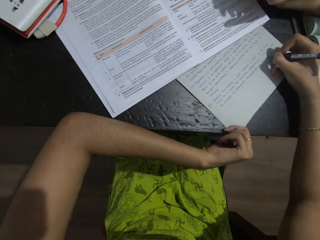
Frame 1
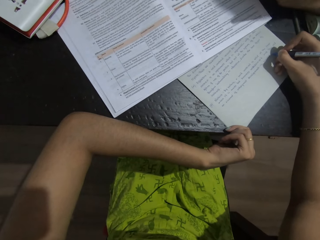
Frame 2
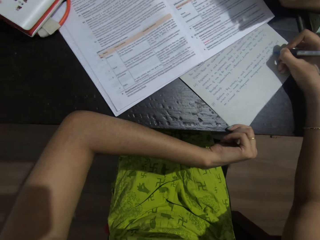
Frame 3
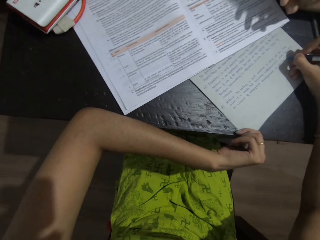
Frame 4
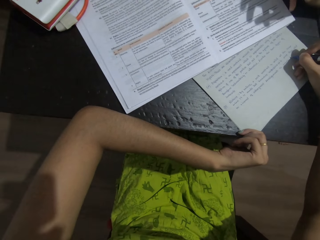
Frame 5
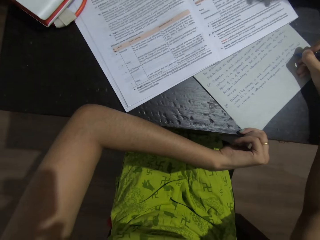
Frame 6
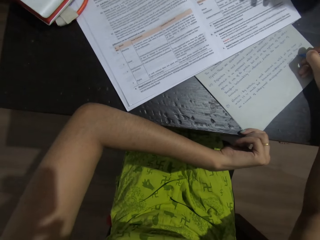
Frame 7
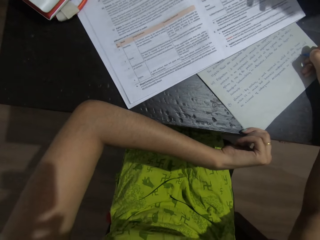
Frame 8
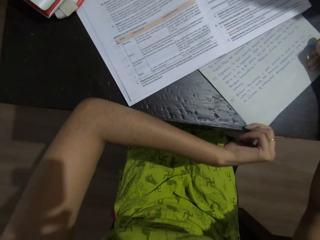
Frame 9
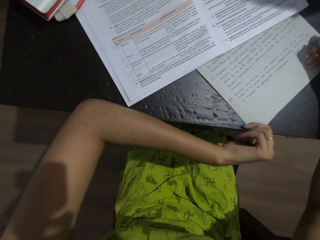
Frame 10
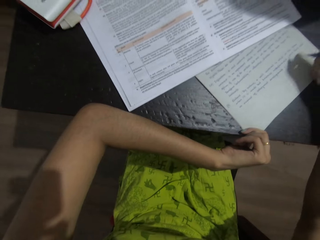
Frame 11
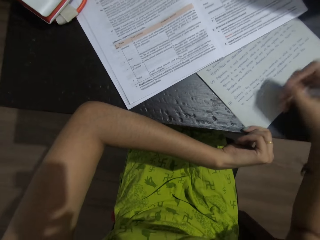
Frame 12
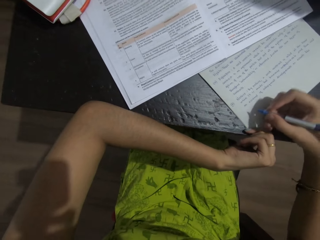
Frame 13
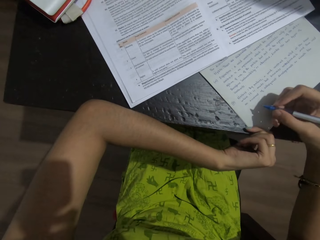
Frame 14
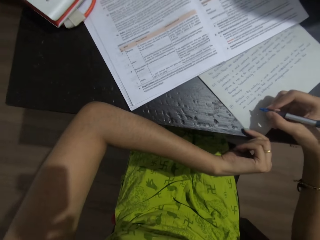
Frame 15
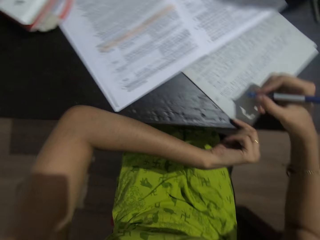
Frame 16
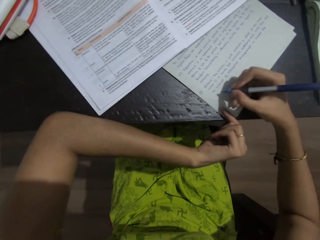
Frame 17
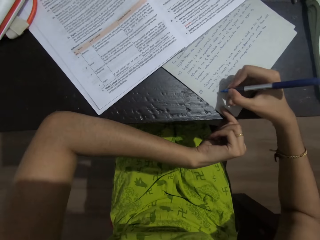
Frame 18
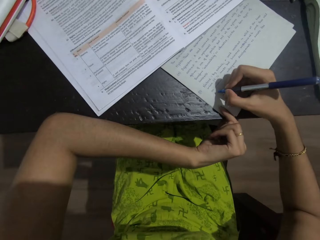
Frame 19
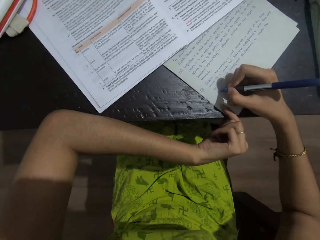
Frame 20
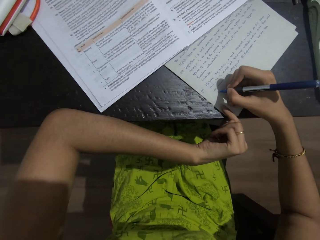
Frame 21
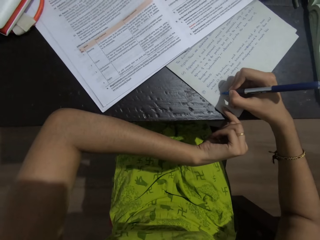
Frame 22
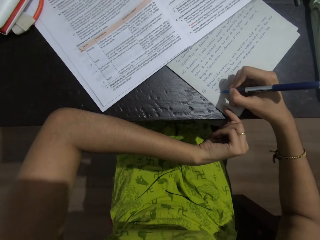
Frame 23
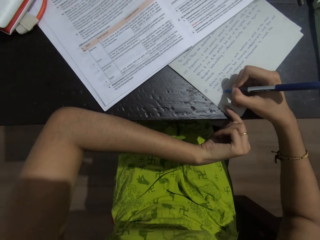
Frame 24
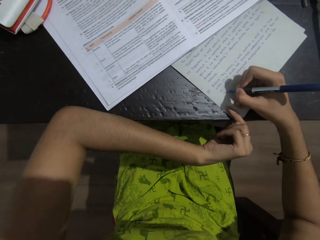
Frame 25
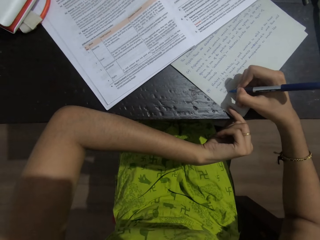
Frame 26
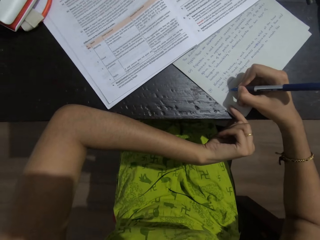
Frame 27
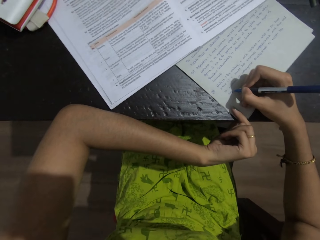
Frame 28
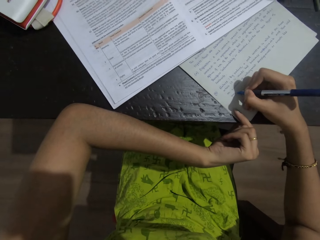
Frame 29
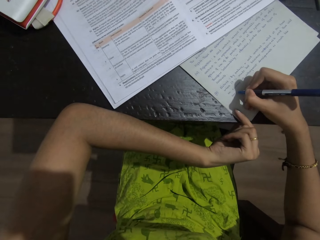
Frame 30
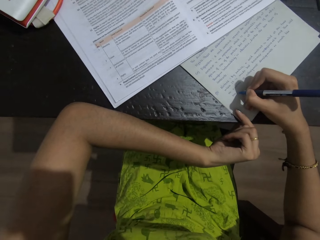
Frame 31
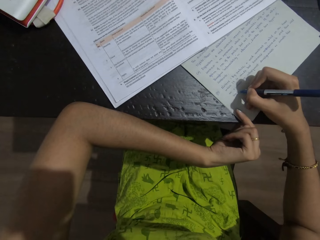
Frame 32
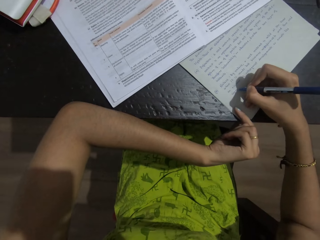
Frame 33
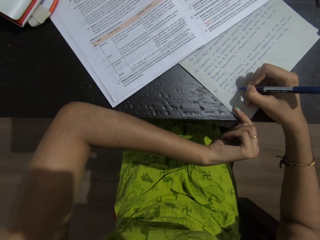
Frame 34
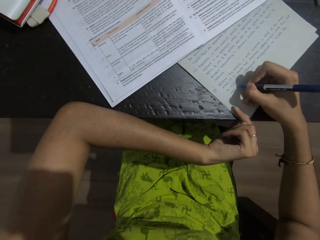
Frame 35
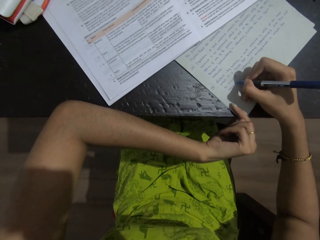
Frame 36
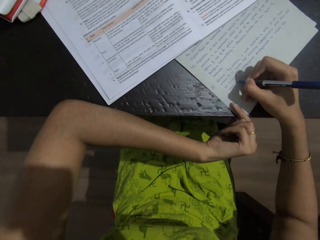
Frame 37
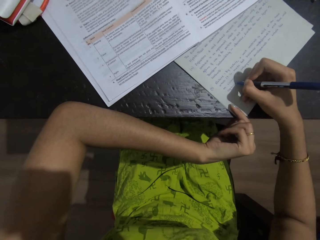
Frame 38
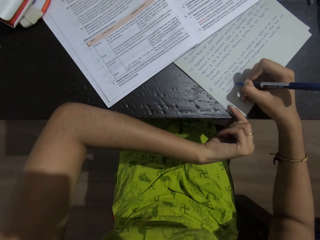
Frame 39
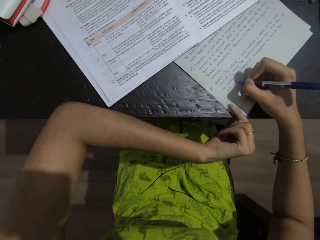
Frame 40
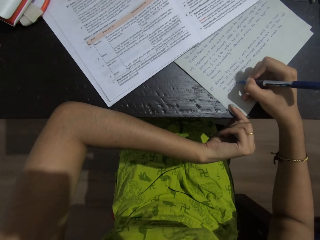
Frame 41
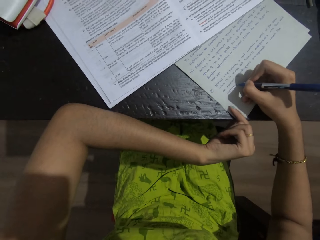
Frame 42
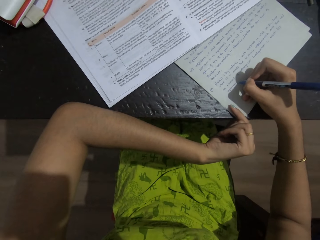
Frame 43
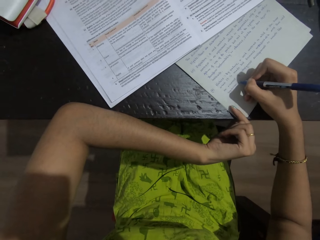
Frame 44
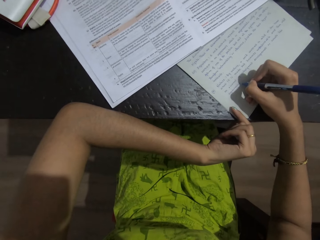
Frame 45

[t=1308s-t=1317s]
The camera wearer lifts the right hand. They write on the paper.

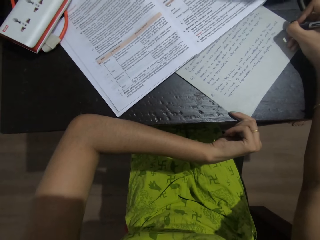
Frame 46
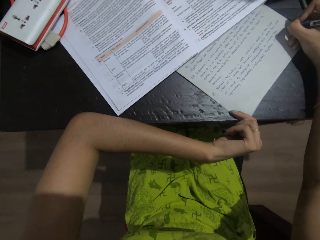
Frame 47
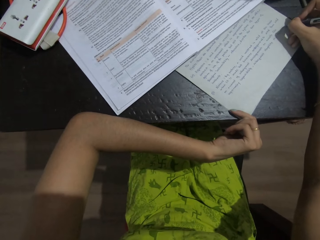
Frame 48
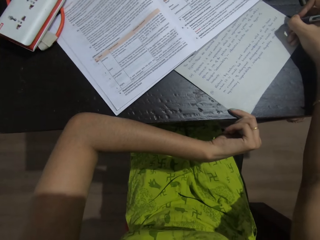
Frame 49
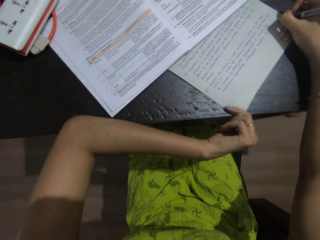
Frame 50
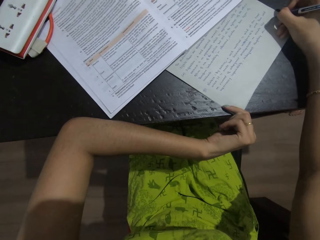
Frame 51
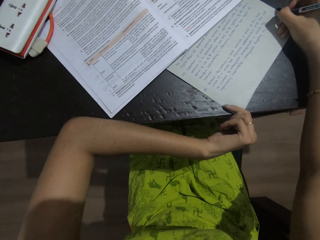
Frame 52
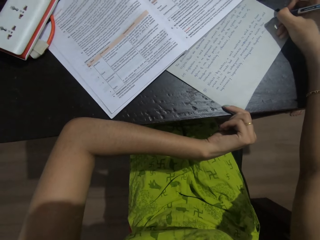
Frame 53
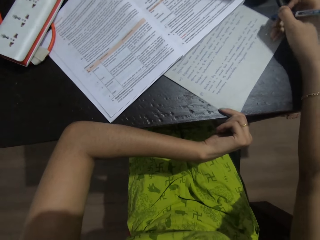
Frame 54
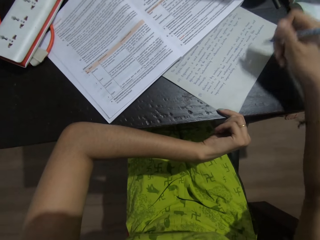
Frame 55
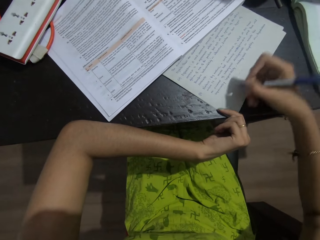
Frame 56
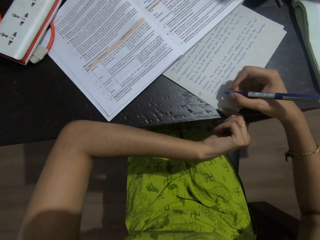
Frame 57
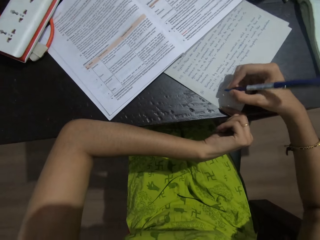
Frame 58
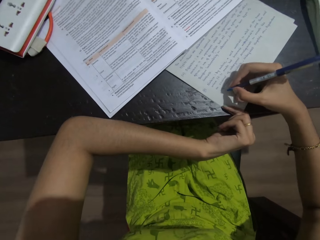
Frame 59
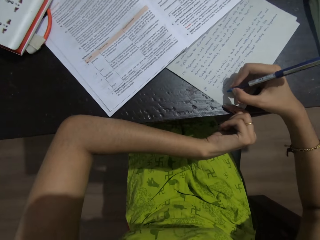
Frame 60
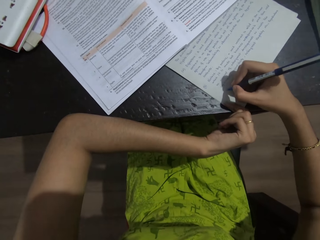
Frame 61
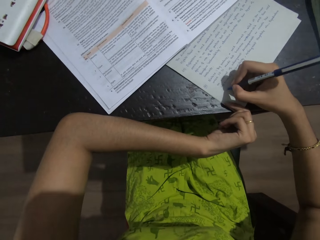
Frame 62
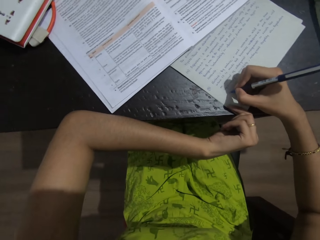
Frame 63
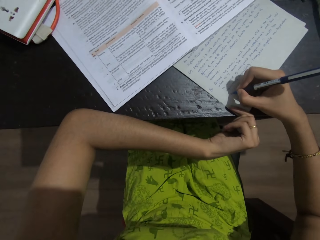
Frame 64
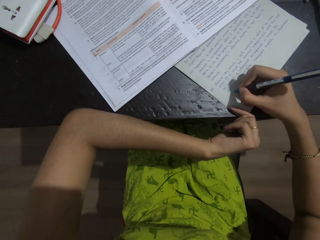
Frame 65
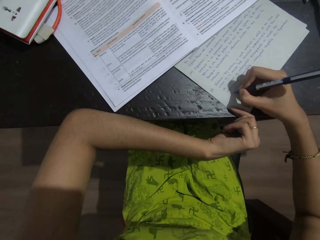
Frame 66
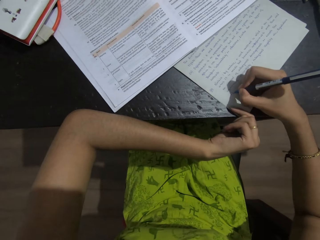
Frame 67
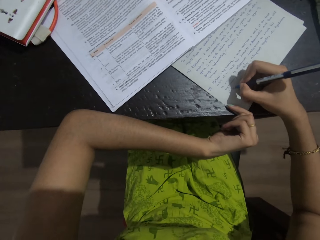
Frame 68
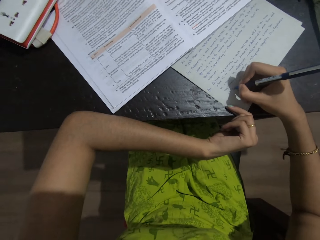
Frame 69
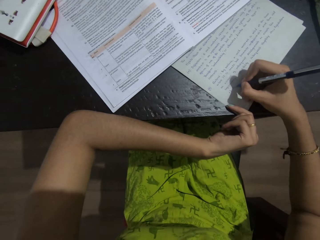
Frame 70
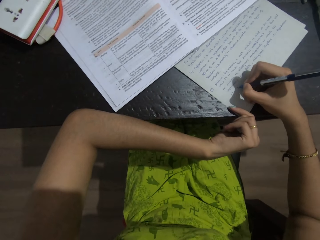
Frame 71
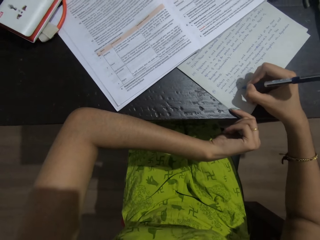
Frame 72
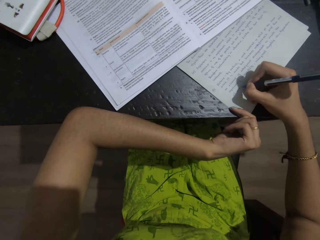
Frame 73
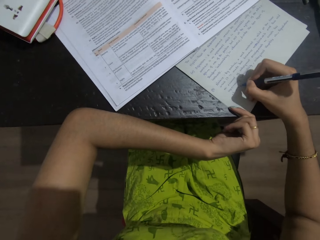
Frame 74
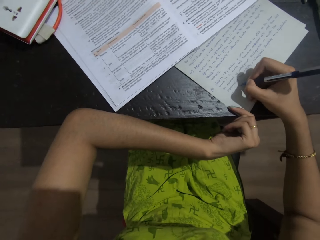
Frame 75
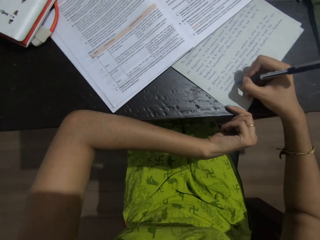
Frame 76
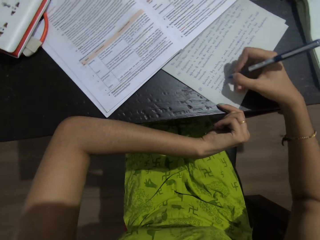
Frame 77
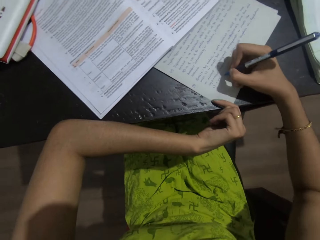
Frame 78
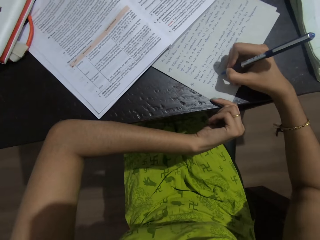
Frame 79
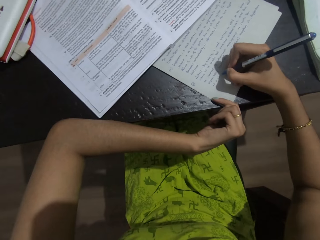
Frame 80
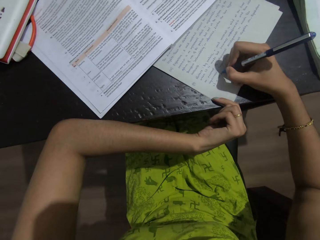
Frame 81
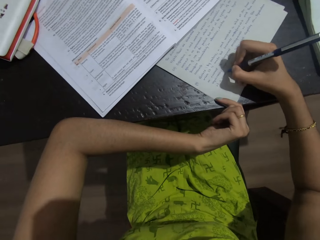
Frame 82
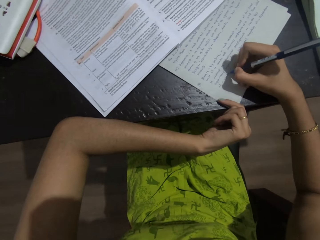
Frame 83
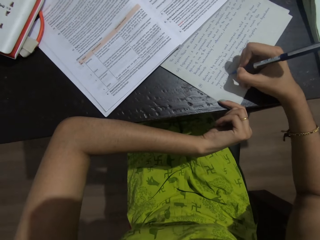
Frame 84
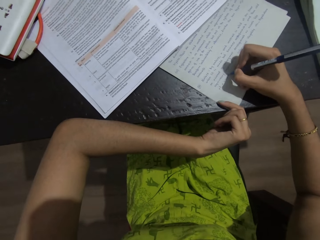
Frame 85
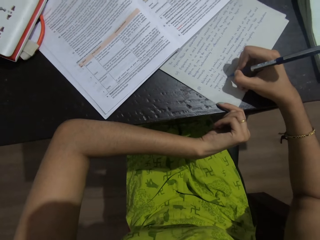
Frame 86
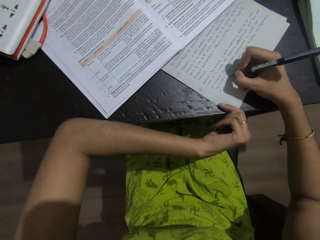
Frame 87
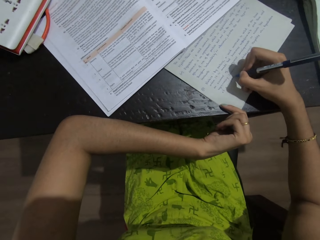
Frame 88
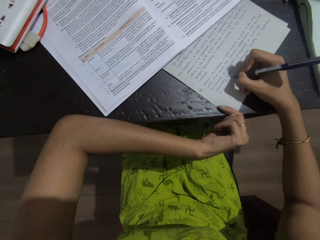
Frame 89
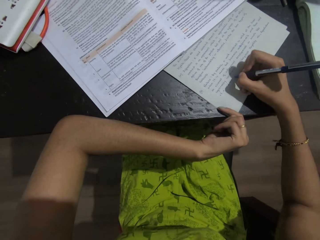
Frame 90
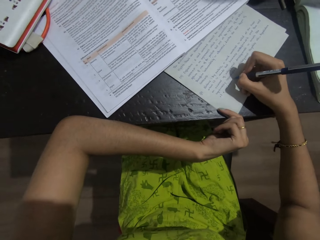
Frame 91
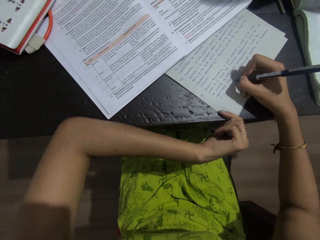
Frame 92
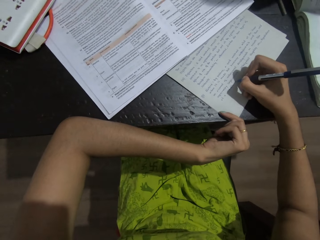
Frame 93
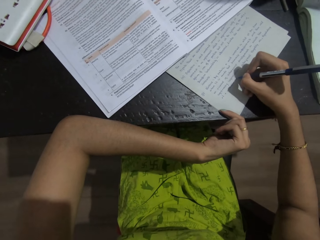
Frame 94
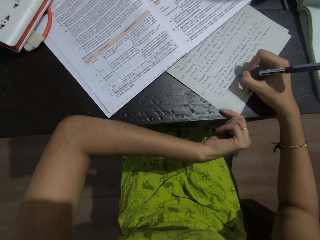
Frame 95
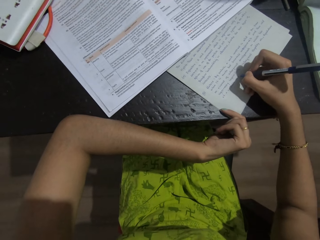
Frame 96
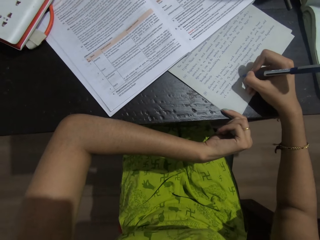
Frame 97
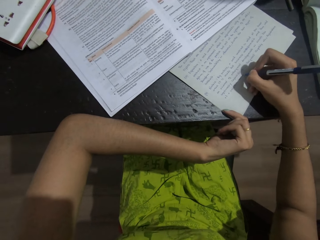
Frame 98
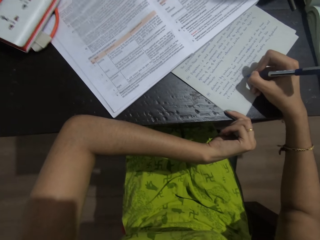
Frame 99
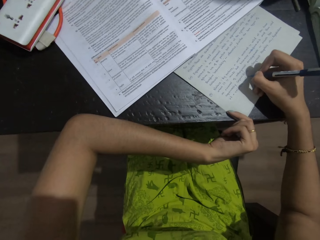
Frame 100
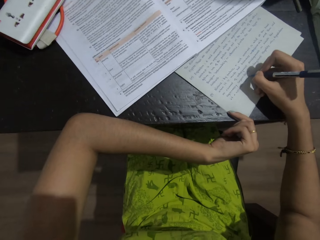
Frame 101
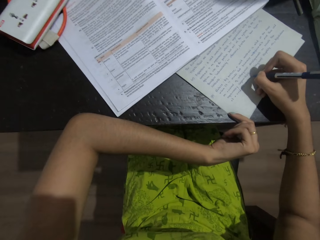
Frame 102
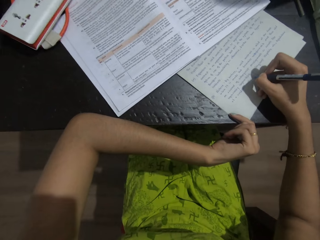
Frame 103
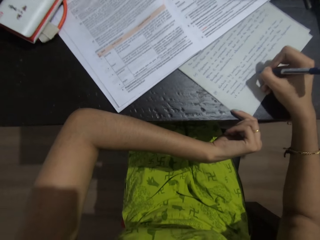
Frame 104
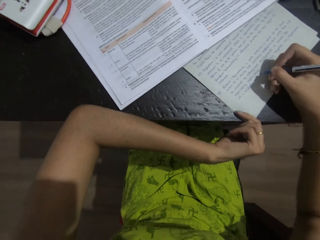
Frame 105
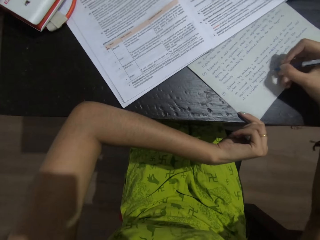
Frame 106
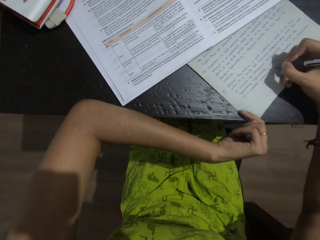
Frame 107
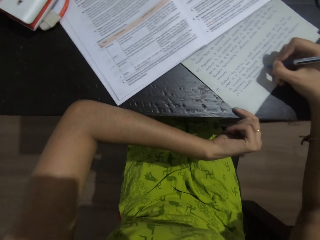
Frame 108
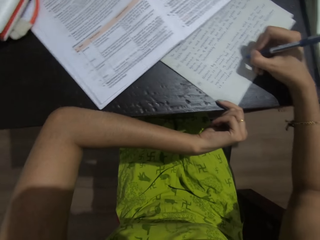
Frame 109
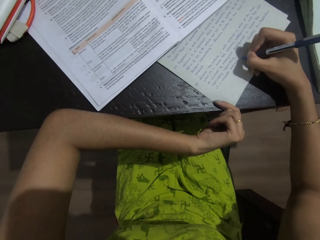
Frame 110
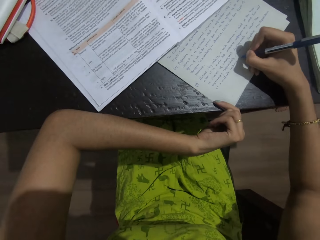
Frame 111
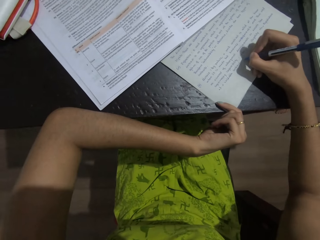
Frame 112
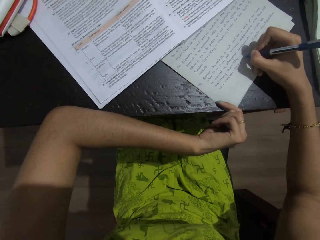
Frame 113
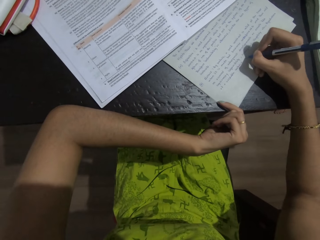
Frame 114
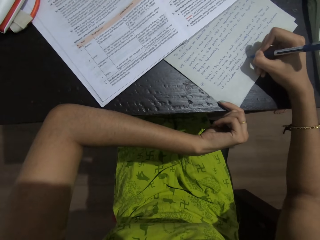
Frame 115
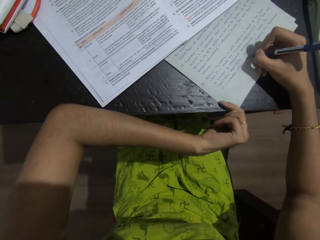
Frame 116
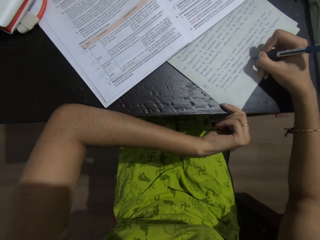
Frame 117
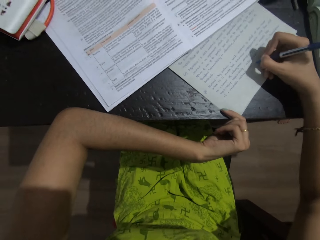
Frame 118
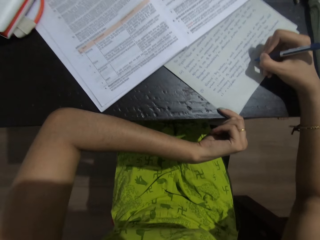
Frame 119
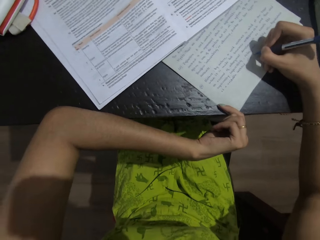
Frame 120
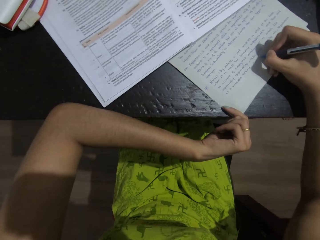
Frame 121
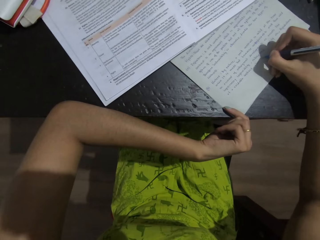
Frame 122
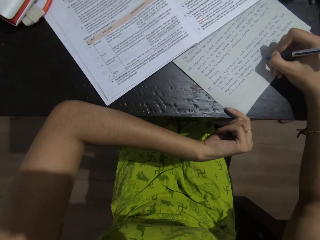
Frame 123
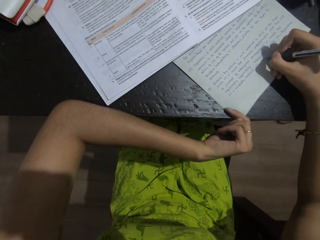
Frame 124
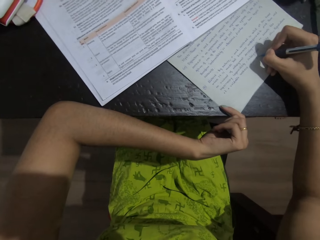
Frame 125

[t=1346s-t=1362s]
The camera wearer lifts the right hand. They write on the paper.
